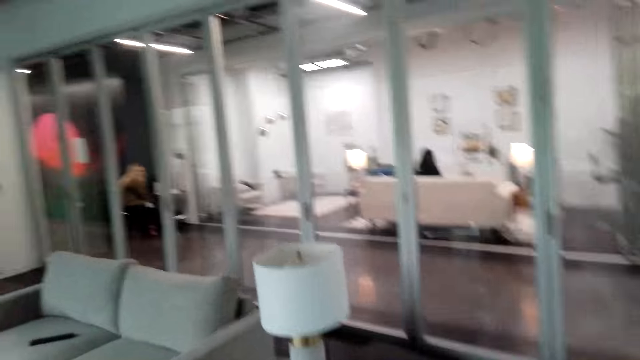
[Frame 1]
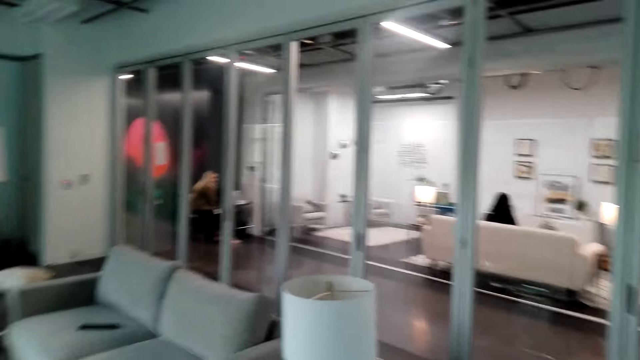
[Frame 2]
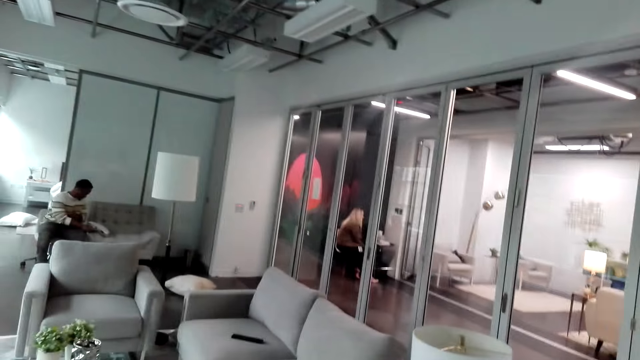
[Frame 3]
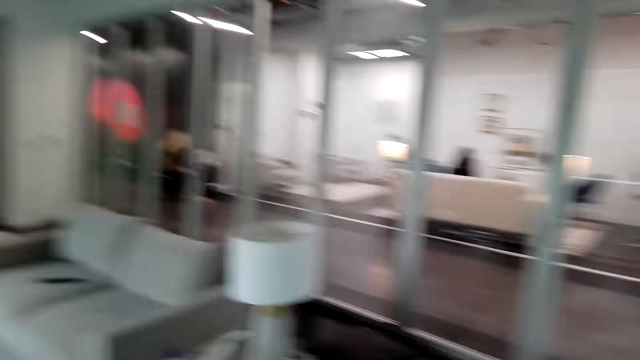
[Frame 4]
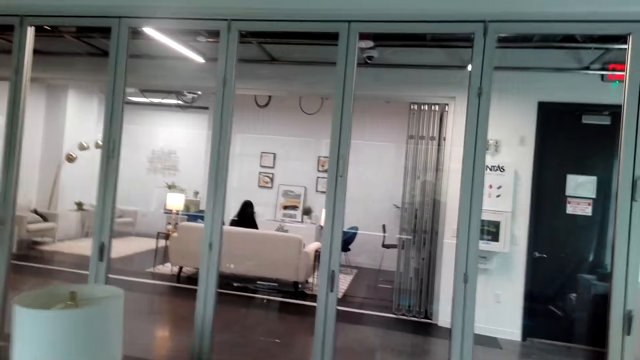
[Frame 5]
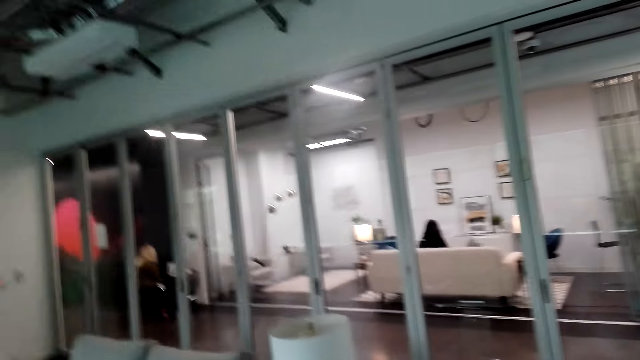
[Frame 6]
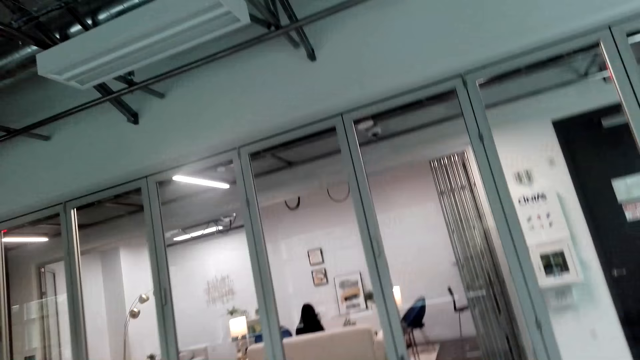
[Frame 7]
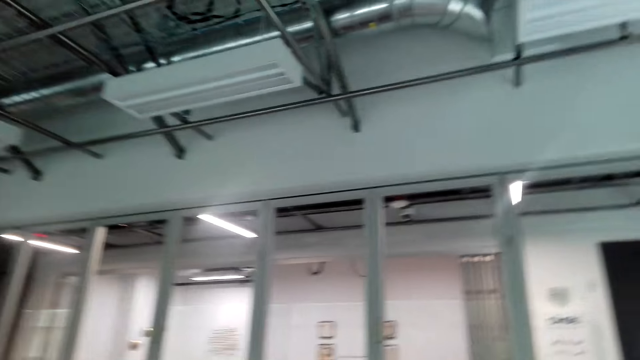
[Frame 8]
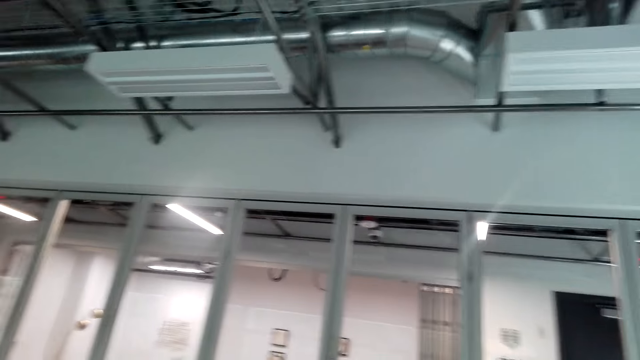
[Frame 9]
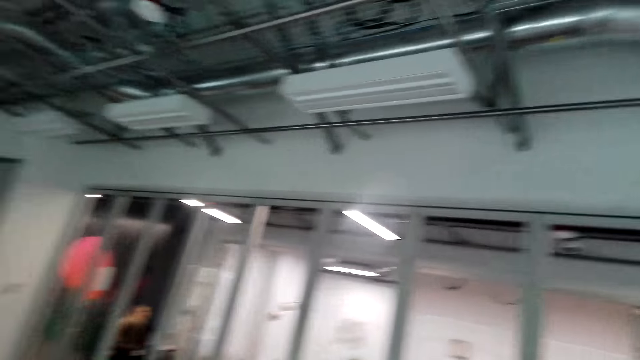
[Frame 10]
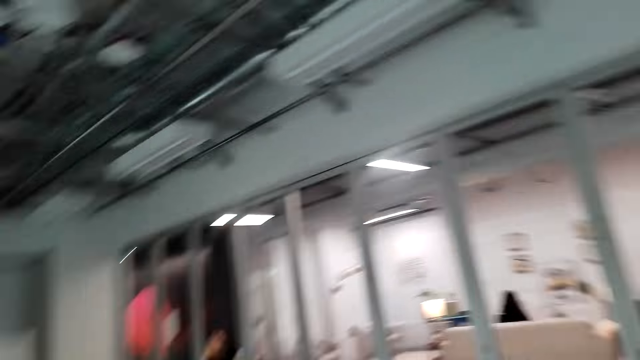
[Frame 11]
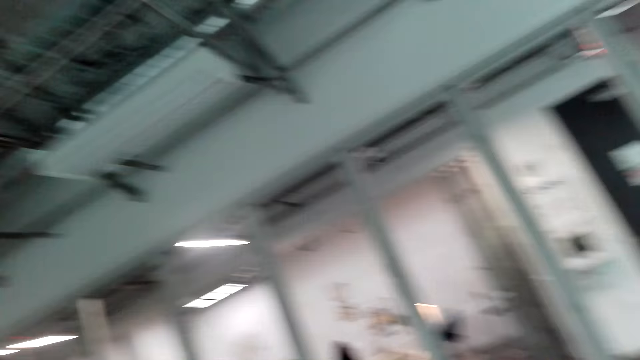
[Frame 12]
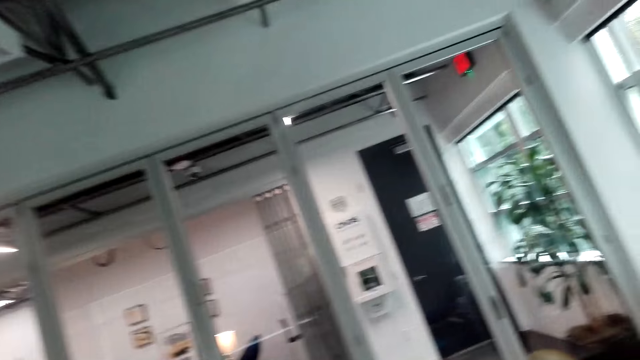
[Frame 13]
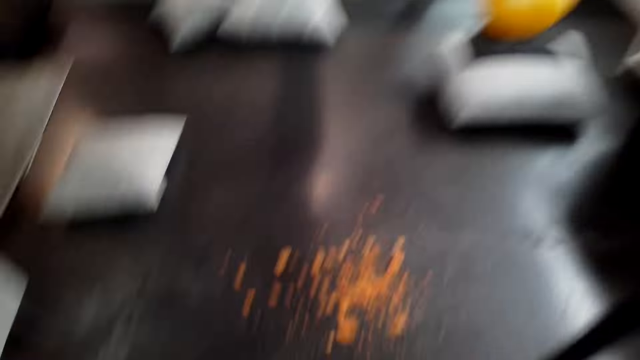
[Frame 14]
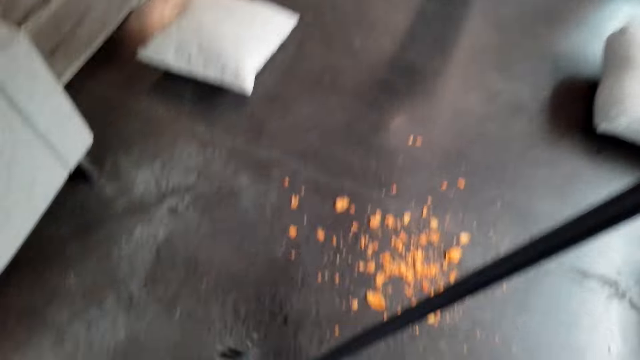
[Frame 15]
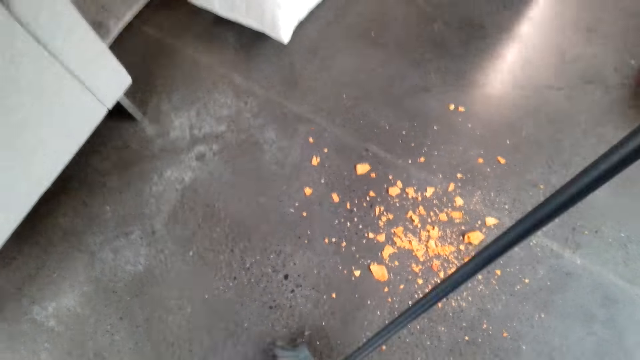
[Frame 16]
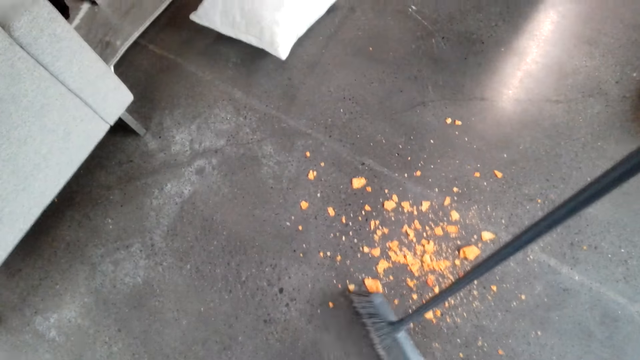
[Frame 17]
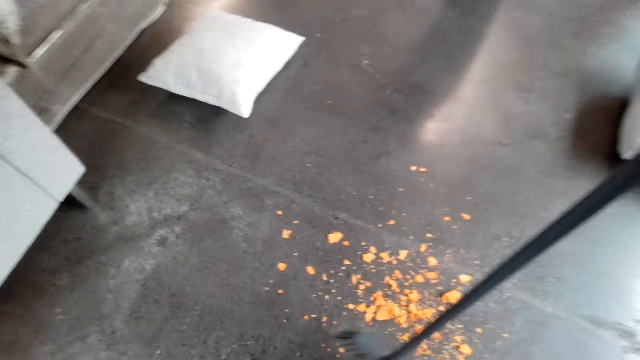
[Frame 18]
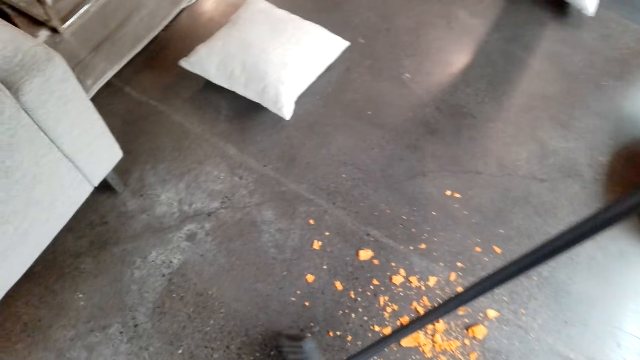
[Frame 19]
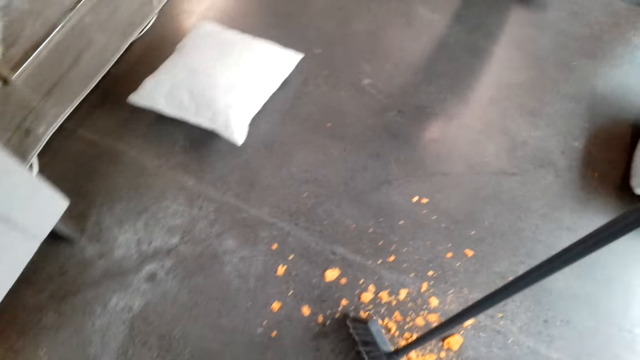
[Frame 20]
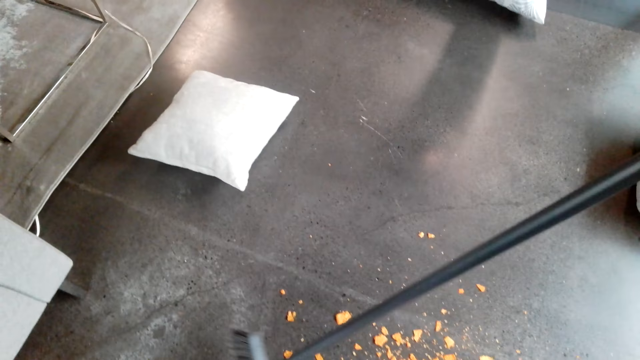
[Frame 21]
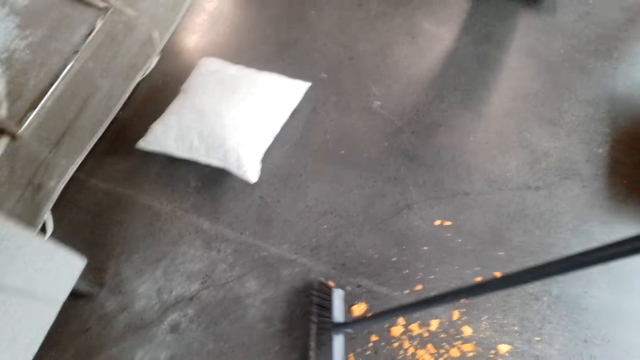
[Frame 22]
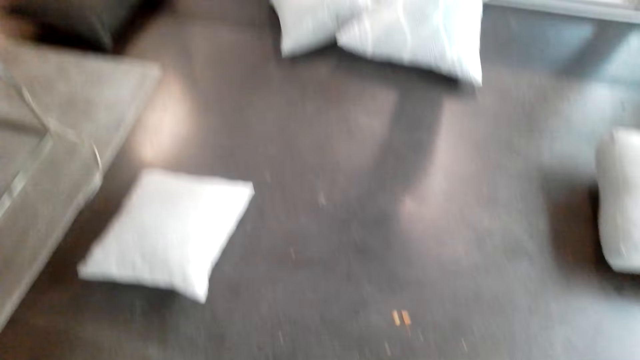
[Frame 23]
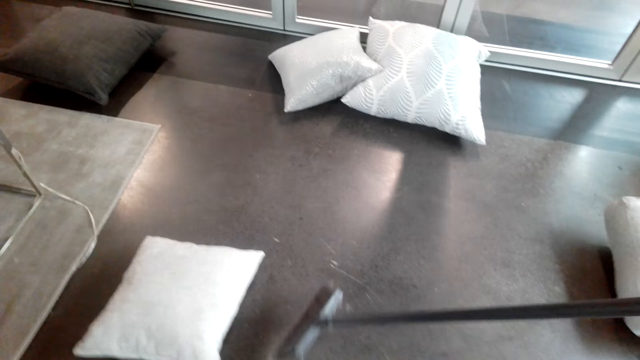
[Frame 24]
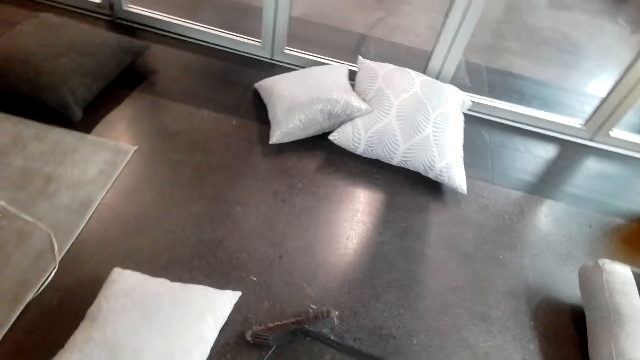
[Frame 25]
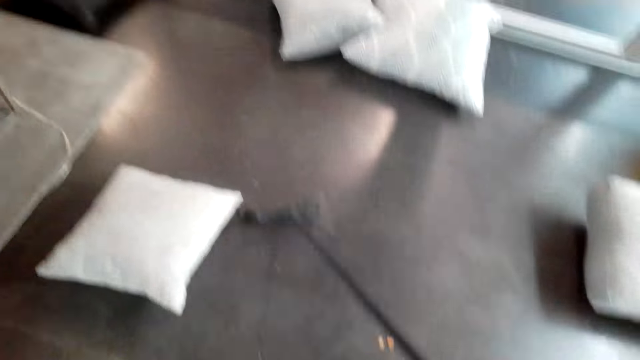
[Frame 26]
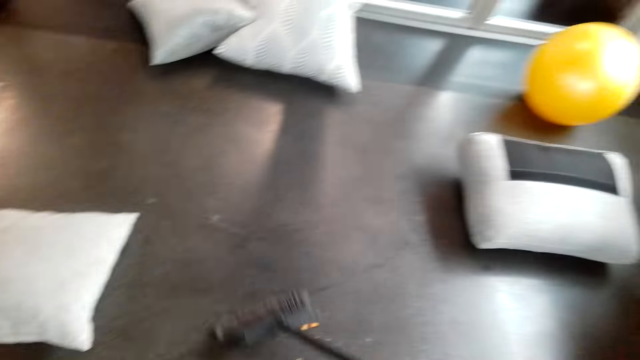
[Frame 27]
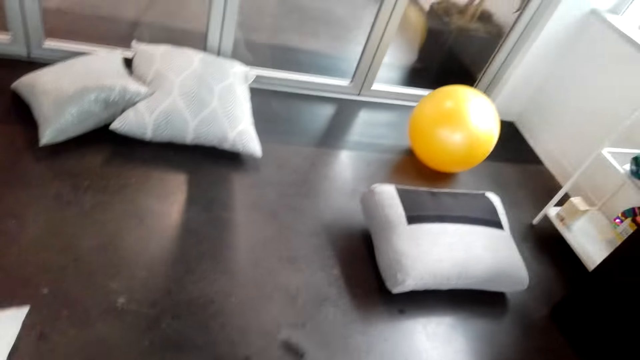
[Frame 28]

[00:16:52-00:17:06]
The camera wearer sweeps the floor.

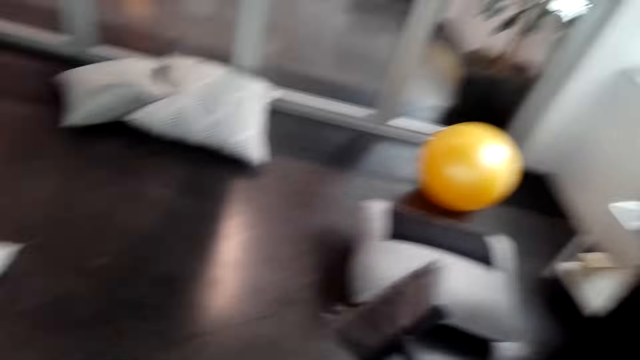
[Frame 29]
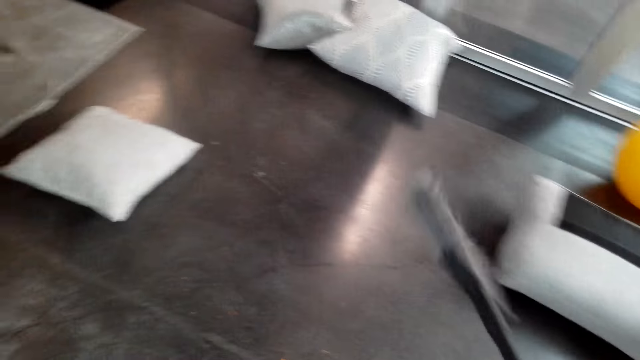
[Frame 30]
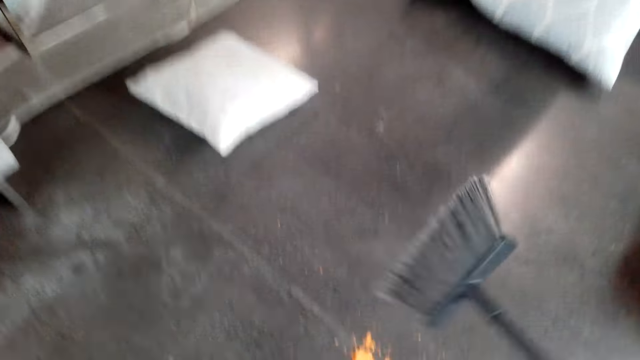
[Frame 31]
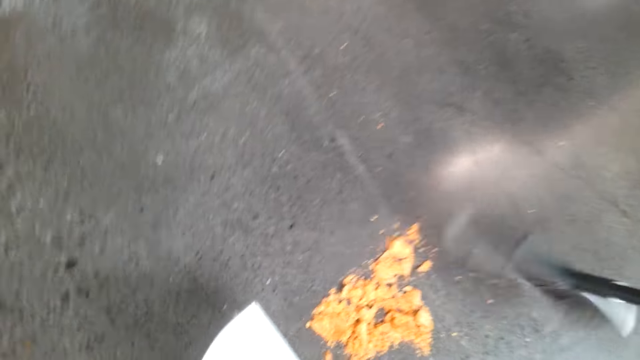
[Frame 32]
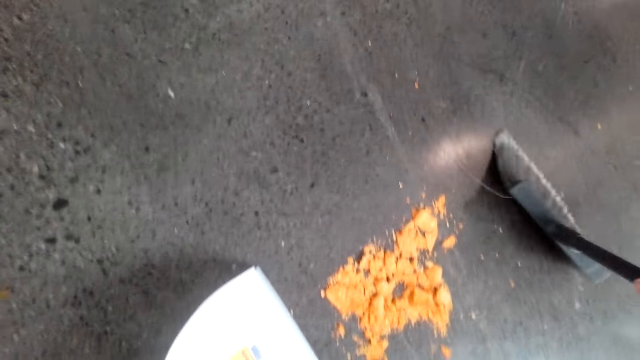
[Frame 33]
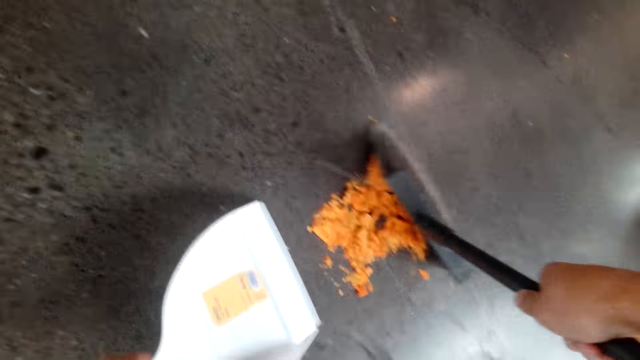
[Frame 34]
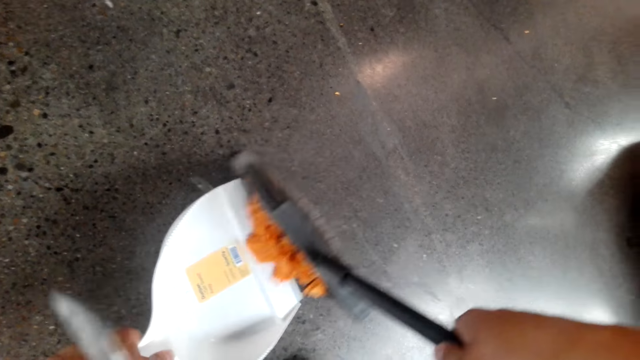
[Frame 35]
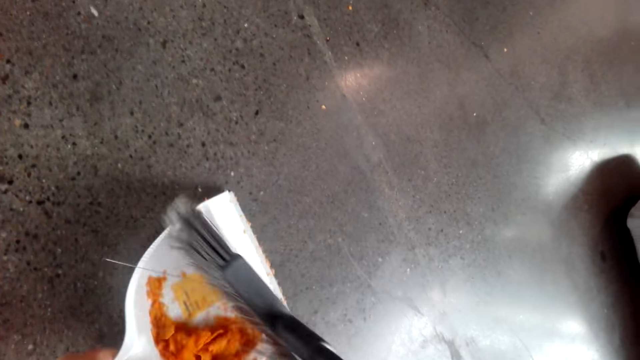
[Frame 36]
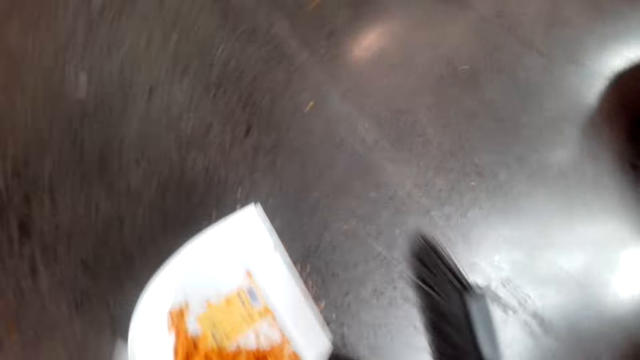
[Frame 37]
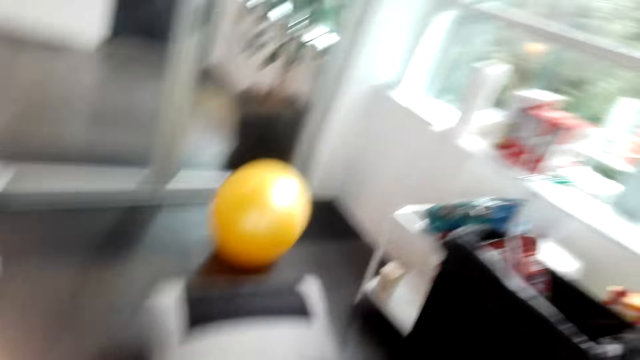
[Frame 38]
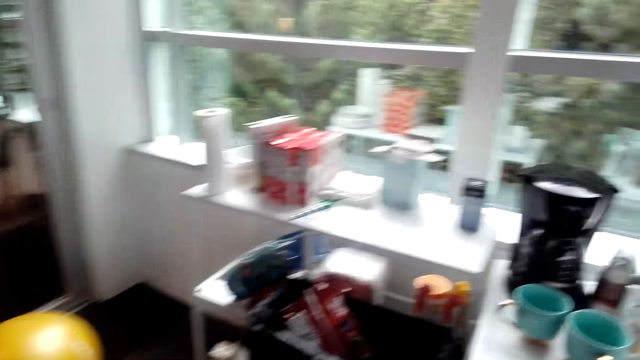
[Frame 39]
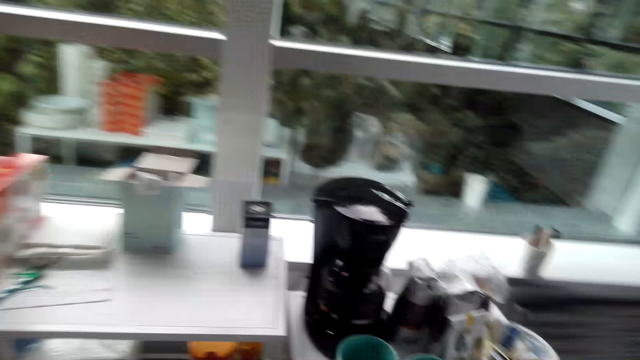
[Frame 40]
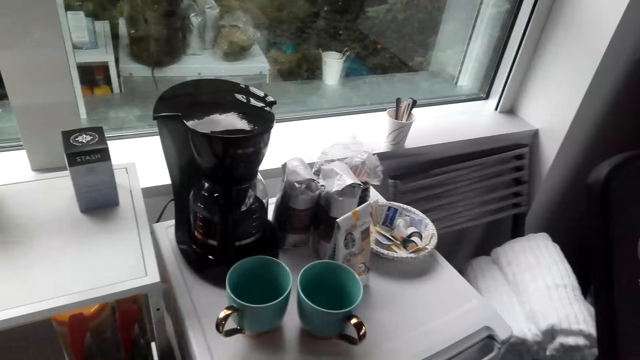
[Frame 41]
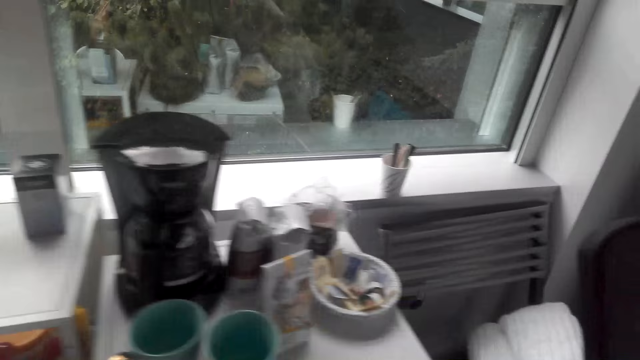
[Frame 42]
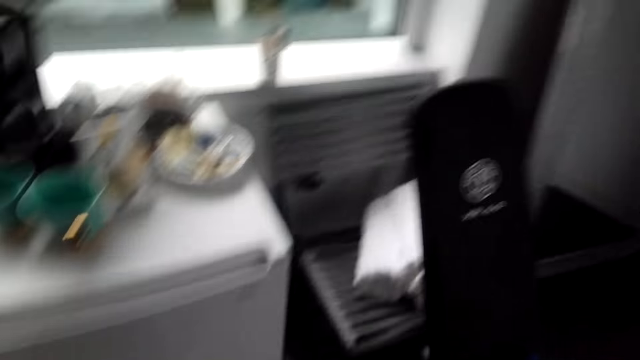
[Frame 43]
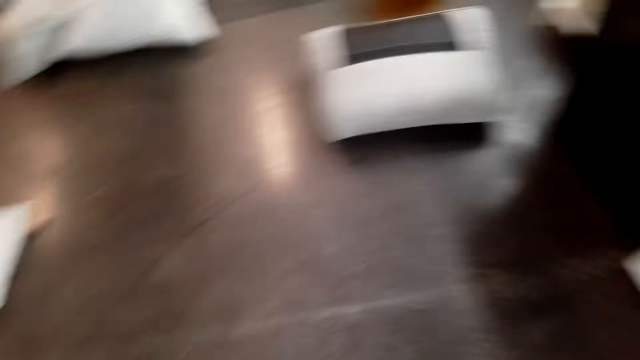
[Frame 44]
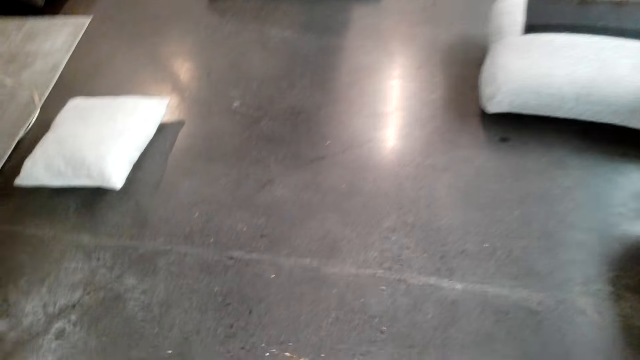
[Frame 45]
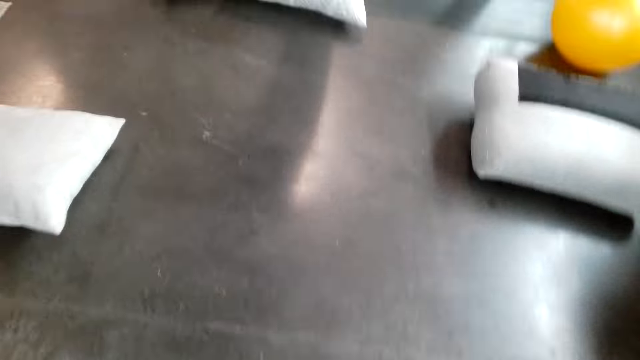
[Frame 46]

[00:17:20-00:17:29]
The camera wearer collects dirt in the dustpan. They walk in the room.
